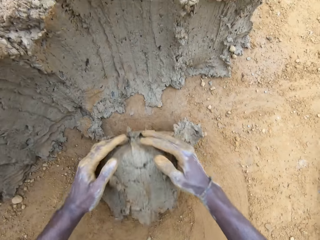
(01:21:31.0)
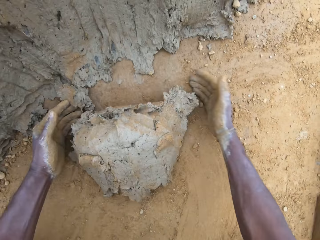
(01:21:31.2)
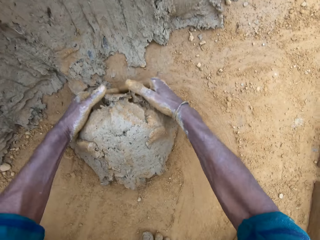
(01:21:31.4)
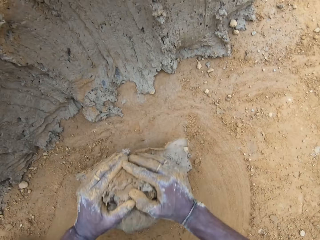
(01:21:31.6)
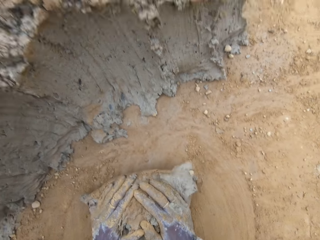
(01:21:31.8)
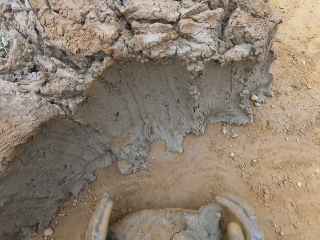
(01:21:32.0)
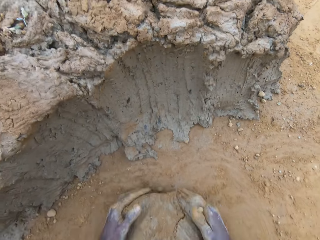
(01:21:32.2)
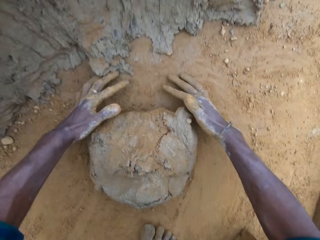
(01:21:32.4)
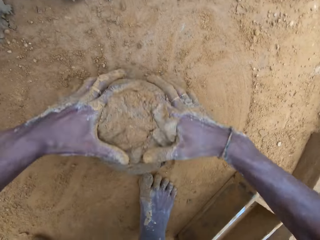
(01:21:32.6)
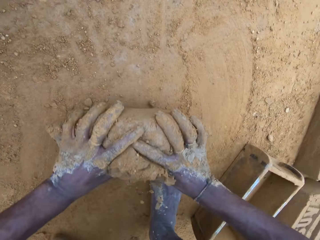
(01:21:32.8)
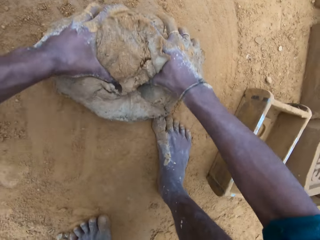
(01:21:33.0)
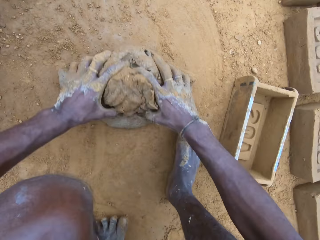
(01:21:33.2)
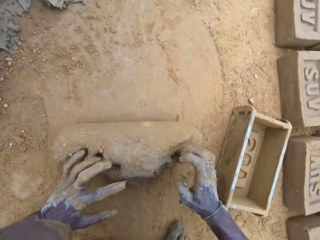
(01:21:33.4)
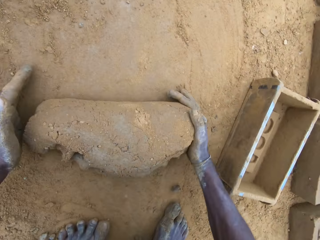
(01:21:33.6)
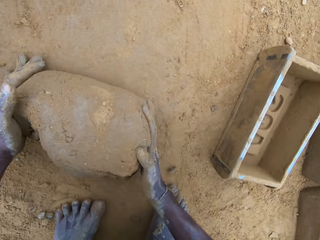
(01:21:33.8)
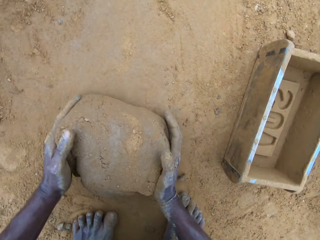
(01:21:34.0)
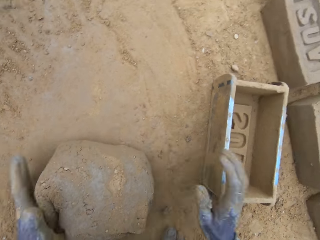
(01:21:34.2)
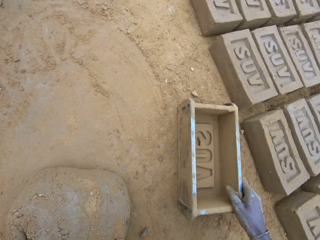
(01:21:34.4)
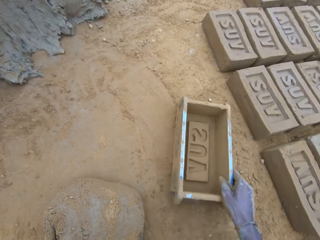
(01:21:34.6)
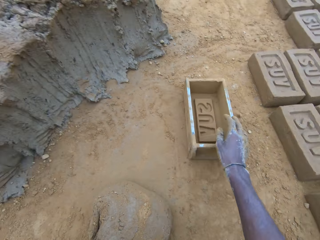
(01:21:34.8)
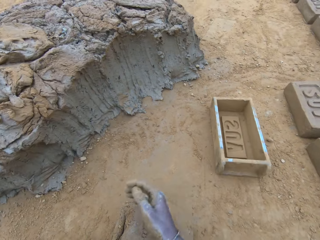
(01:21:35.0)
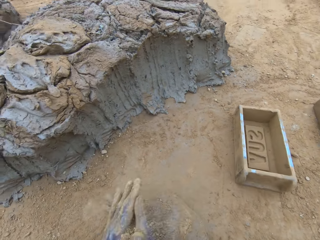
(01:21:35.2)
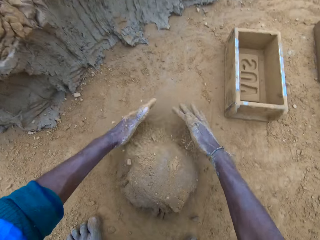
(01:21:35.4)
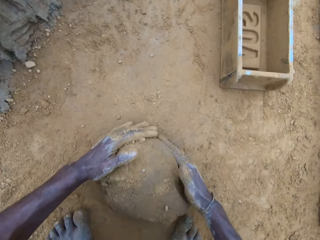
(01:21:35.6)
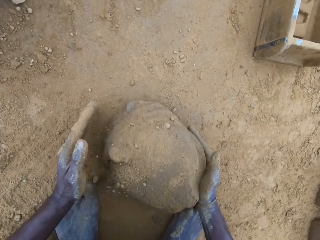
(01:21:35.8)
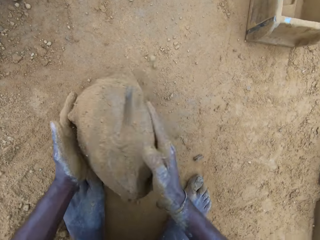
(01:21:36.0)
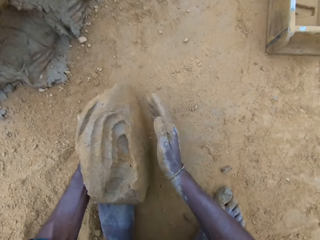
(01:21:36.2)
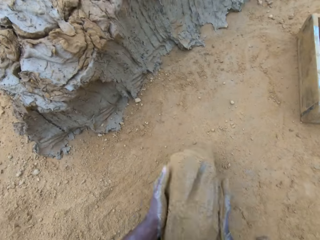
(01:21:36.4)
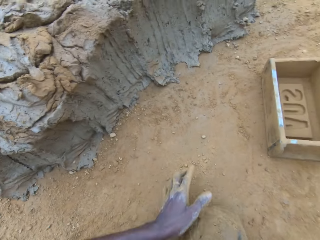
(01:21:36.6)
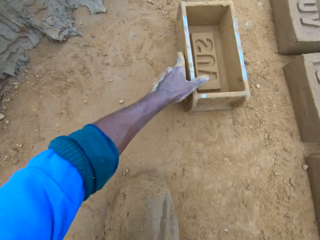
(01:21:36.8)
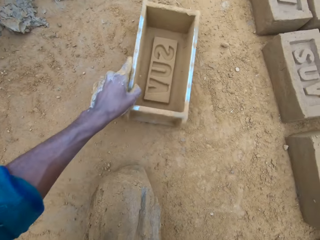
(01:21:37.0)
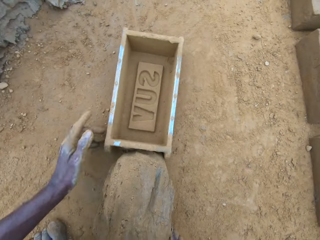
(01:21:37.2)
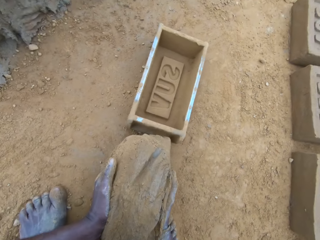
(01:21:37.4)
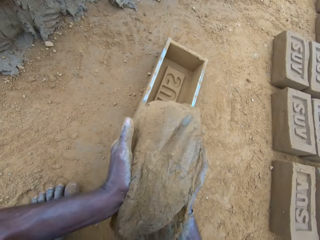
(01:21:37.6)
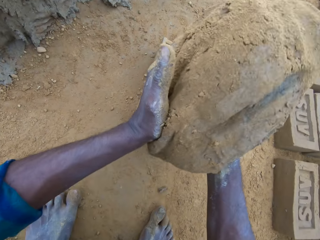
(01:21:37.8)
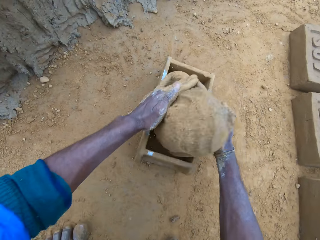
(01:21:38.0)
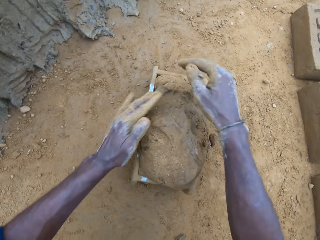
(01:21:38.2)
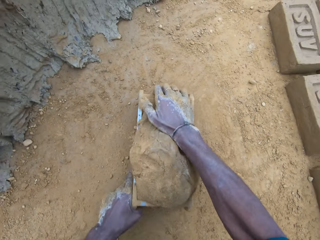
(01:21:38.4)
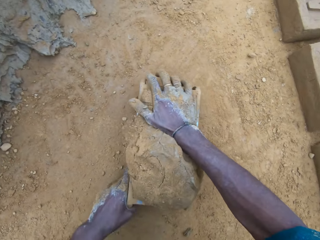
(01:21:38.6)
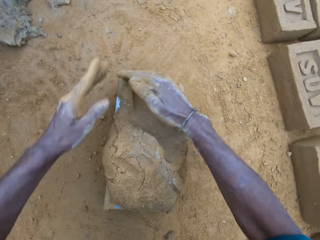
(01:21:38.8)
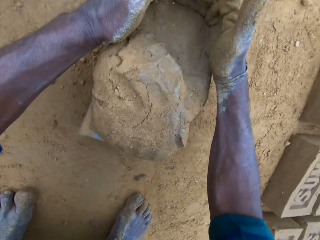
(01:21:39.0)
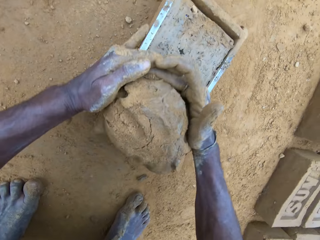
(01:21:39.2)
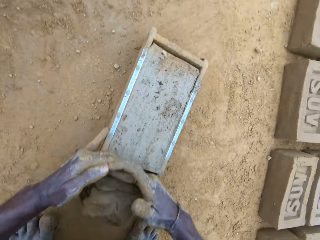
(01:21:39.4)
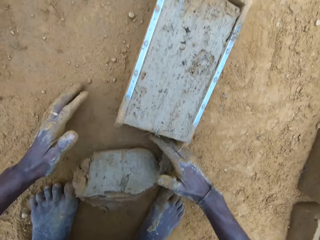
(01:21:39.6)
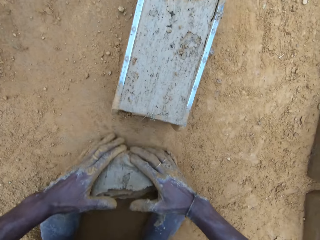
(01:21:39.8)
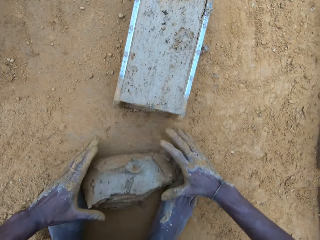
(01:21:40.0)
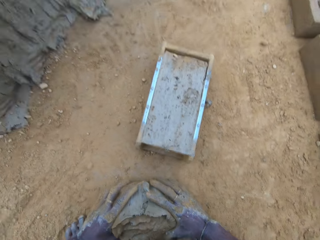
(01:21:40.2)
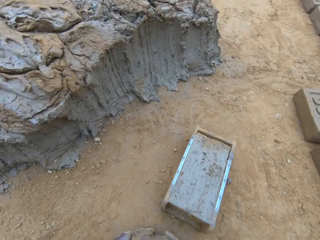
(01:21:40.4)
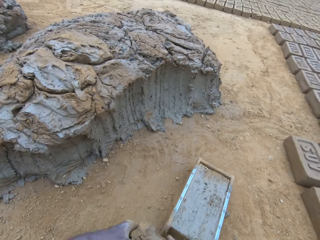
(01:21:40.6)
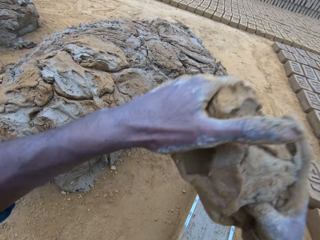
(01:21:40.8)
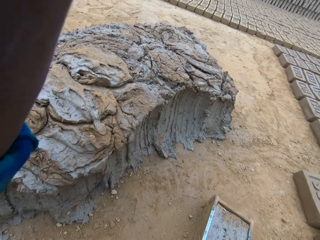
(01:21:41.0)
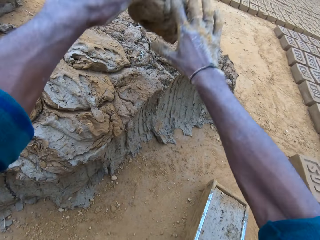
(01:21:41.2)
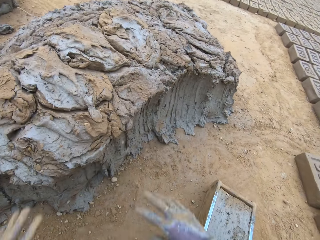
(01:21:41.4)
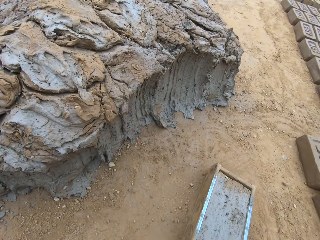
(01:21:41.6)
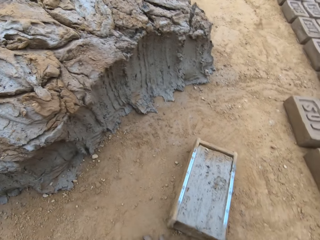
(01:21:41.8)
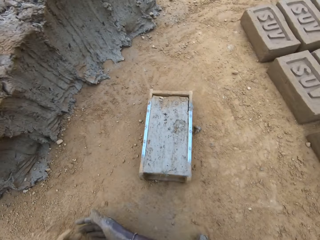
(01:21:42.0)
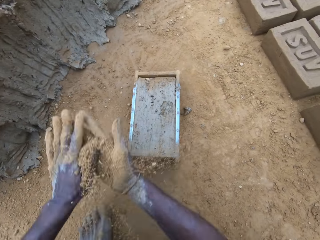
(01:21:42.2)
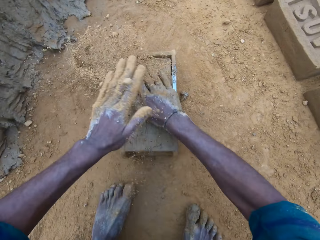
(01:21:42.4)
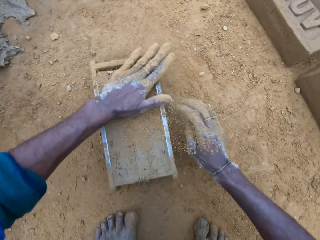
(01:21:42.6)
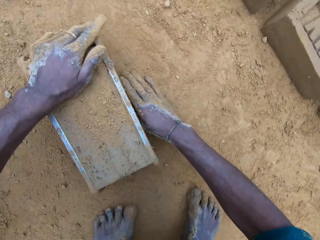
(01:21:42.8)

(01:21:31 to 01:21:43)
The camera wearer rolls the wet clay on the ground. They mold the mud. They move the brick mold away. They pour sand on the wet clay. They pick up the wet clay on the ground. They move the brick mold closer. They put the wet clay in the brick mold. They adjust the brick mold. They remove the excess wet clay in the brick mold. They pick the excess wet clay on the ground. They throw the excess wet clay on the heap of wet clay. They pour sand on the wet clay in the brick mold.

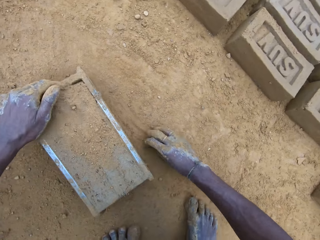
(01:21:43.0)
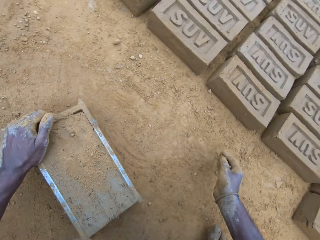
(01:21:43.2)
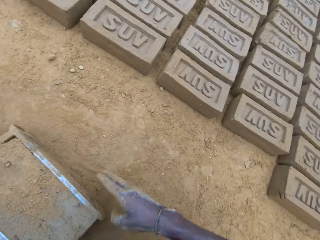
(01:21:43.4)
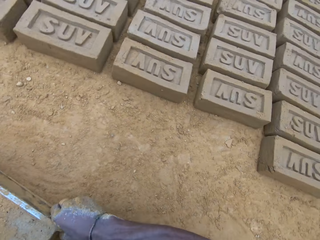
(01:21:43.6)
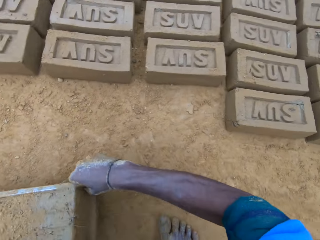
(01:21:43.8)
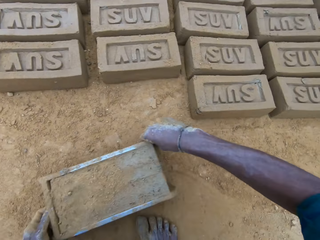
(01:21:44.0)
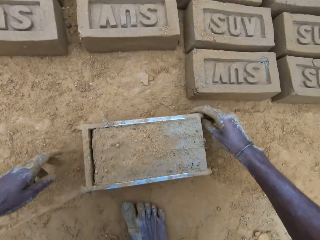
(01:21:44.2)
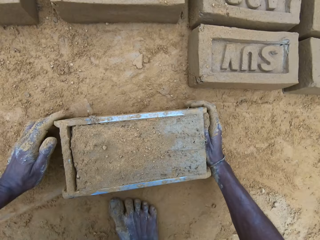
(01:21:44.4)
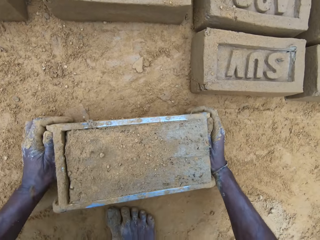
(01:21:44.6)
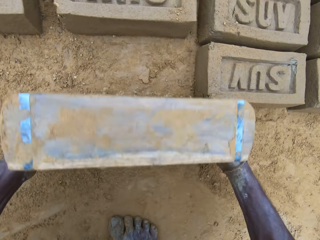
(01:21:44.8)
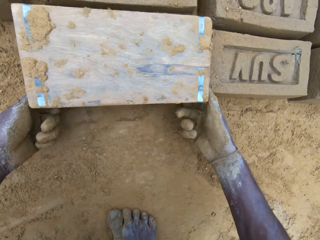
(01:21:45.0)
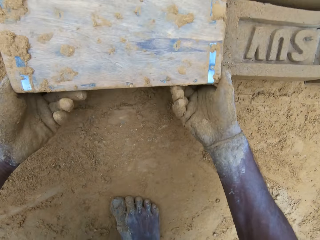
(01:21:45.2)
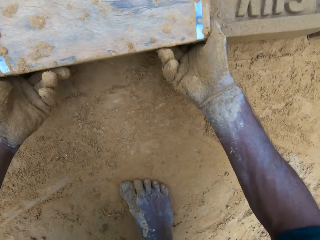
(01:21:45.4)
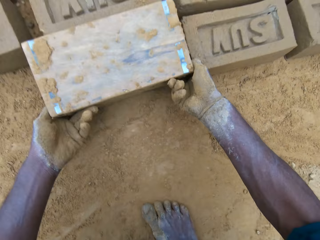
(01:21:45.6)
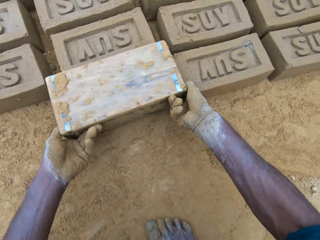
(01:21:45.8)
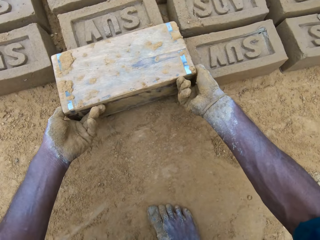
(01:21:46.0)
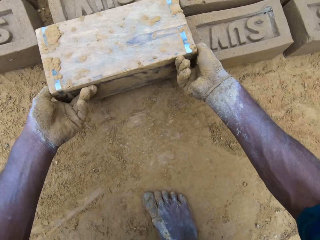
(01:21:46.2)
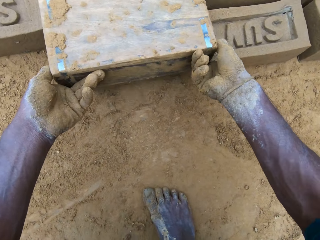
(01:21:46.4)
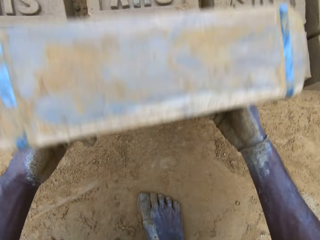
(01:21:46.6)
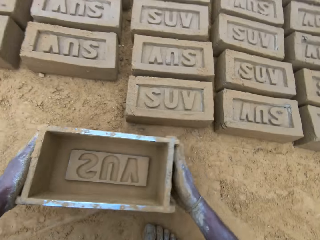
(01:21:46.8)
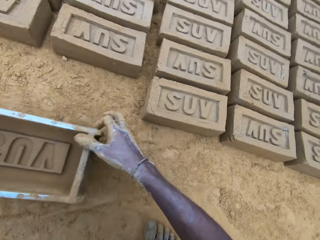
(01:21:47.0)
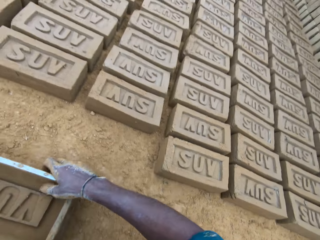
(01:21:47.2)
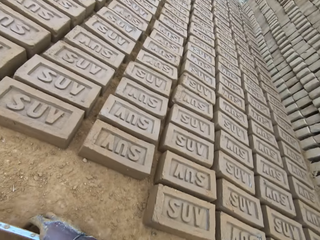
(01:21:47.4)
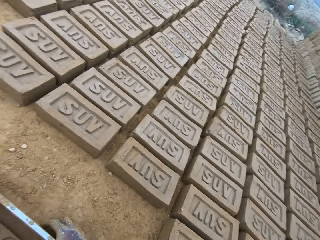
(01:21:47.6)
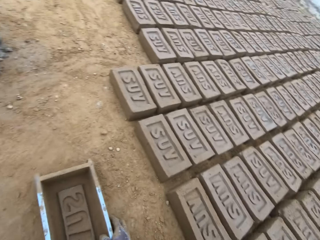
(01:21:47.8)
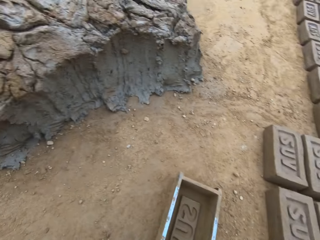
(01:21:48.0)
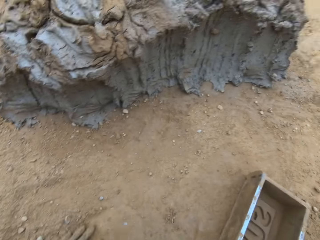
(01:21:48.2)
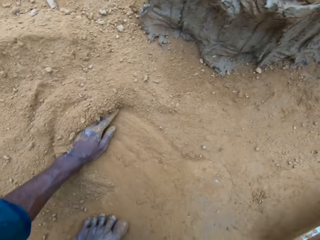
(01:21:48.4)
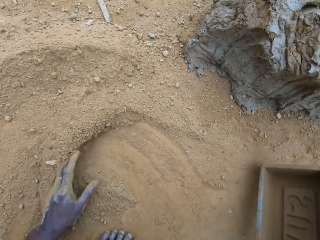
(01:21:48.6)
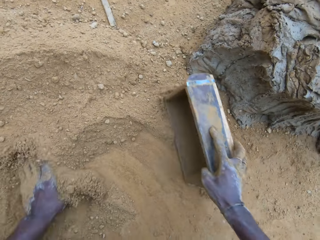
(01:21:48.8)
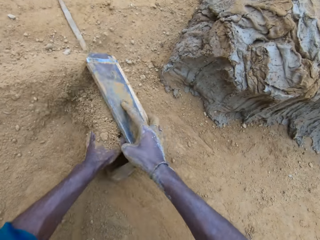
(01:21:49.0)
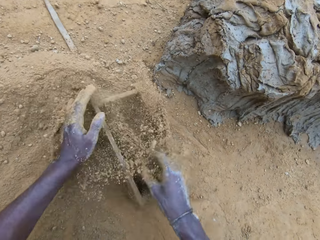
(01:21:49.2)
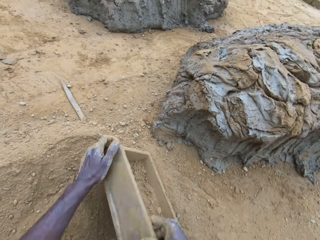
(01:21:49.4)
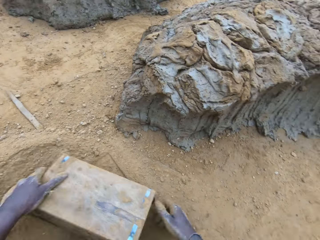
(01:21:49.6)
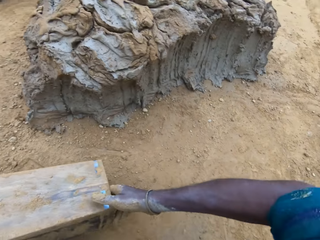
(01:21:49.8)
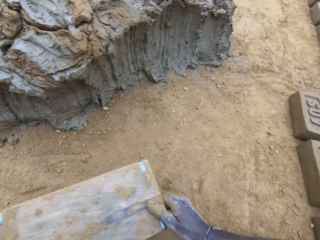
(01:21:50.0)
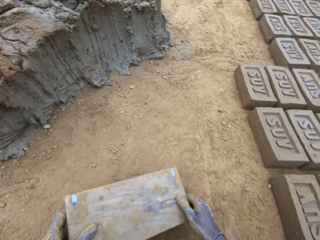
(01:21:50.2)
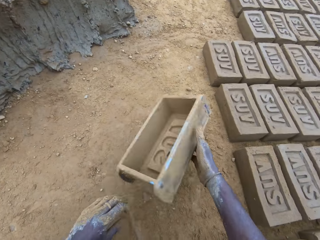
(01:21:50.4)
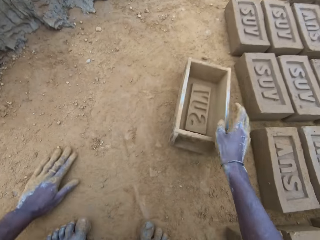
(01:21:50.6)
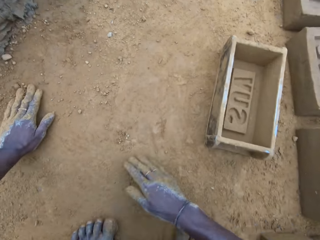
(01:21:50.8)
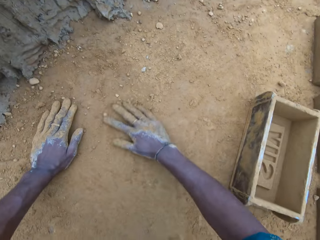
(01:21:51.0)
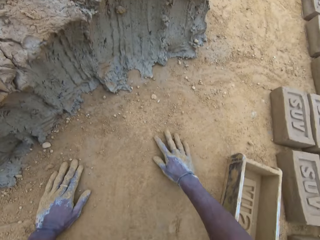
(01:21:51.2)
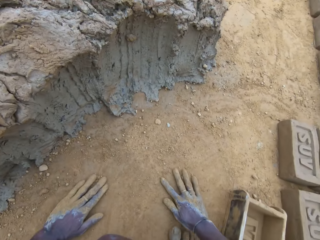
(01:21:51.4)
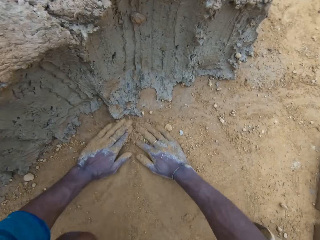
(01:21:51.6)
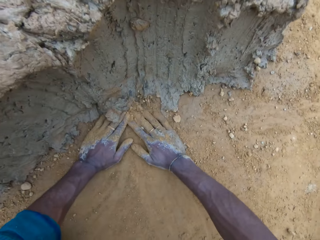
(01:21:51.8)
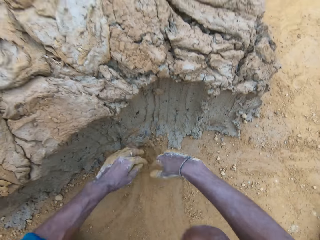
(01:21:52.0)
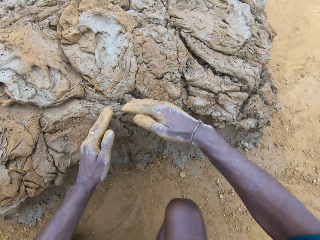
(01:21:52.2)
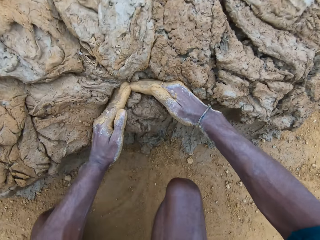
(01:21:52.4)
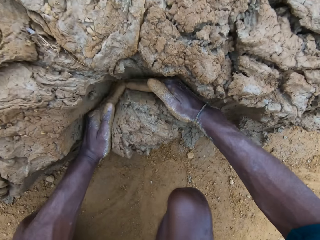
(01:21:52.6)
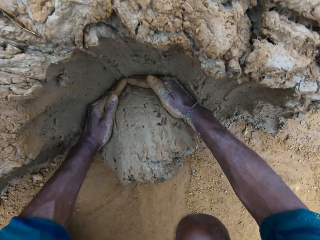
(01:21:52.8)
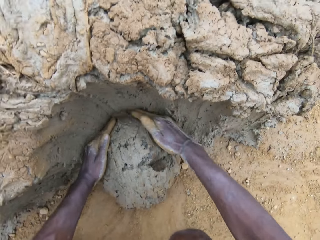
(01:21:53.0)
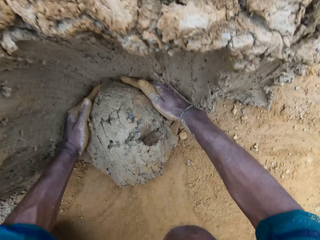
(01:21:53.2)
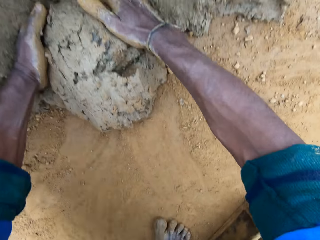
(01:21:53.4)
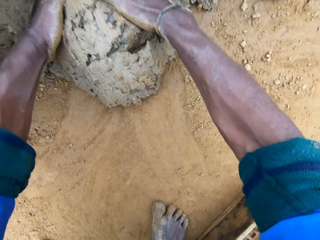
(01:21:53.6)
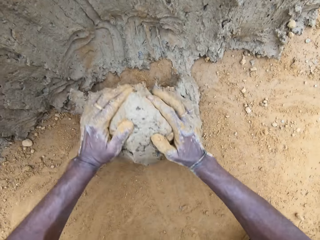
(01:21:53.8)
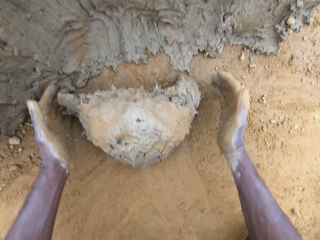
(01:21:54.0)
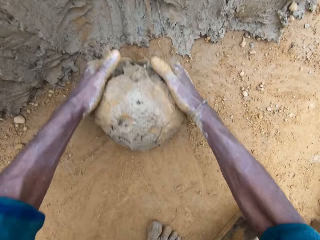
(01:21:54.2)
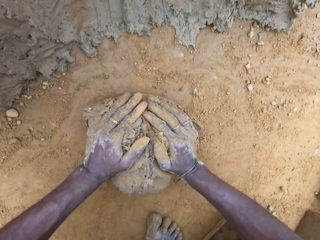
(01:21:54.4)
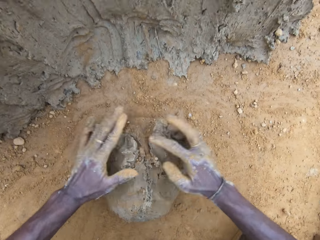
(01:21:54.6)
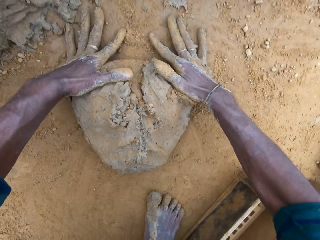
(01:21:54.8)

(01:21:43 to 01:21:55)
The camera wearer tosses a stone away. He moves the brick mold. He turns over the wet clay in the brick mold on the ground. He puts down the brick and removes the brick mold. He pours sand or soil into the brick mold. He pours the sand in the brick mold on the ground. He hits the brick mold on the ground. He puts the brick mold aside. He rubs his hands on the ground. He spreads the soil. He cuts wet clay from the heap of wet clay with his hand. He takes the mud. He rolls the wet clay on the ground.
